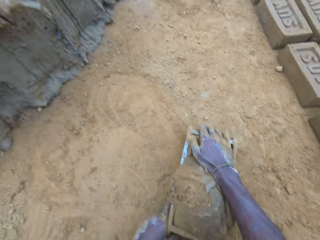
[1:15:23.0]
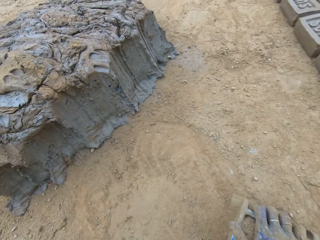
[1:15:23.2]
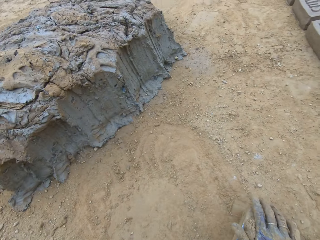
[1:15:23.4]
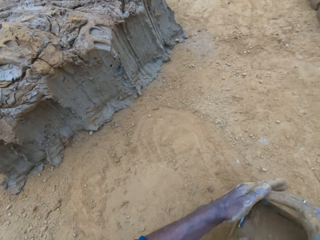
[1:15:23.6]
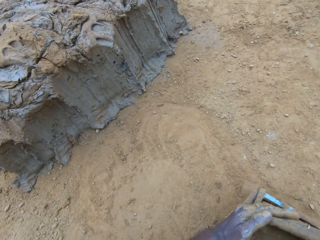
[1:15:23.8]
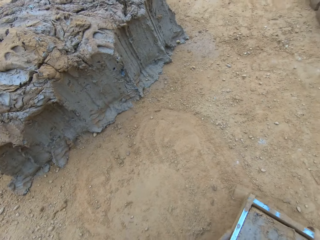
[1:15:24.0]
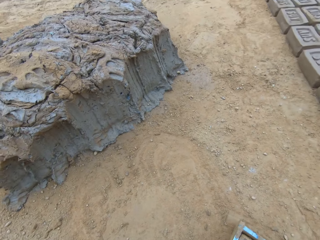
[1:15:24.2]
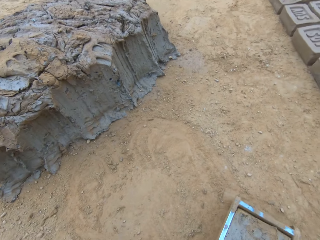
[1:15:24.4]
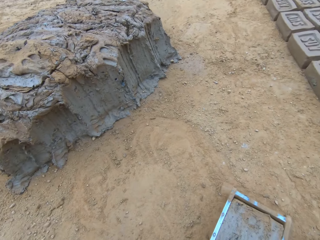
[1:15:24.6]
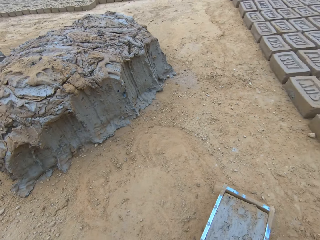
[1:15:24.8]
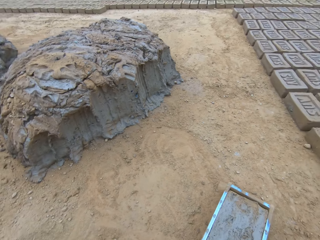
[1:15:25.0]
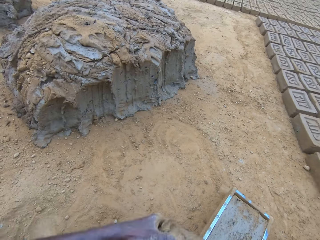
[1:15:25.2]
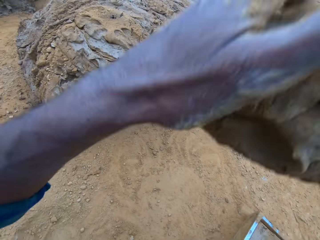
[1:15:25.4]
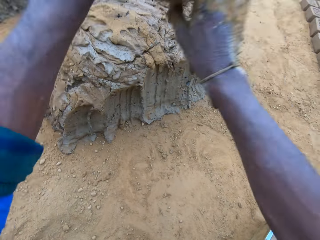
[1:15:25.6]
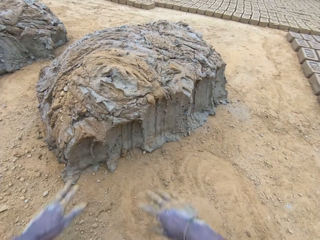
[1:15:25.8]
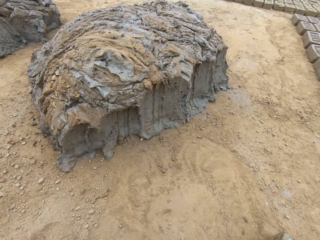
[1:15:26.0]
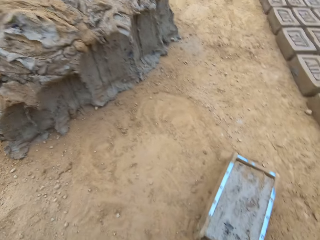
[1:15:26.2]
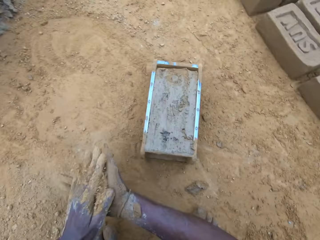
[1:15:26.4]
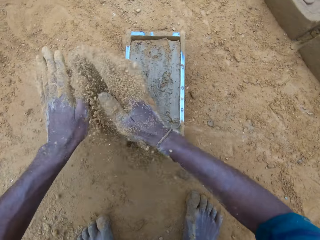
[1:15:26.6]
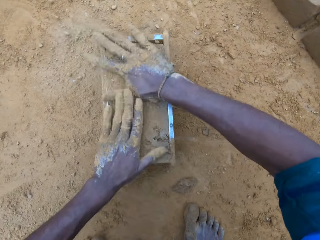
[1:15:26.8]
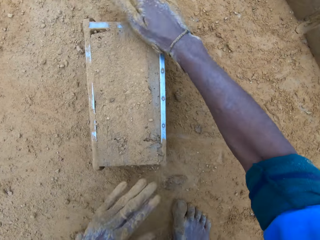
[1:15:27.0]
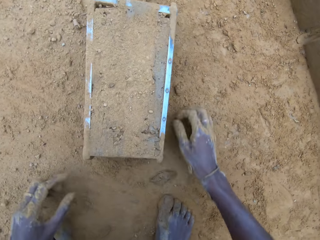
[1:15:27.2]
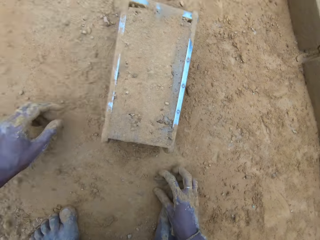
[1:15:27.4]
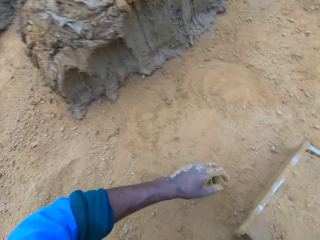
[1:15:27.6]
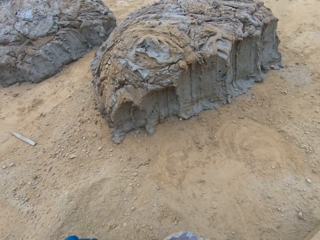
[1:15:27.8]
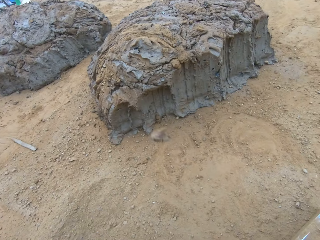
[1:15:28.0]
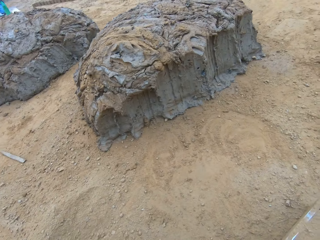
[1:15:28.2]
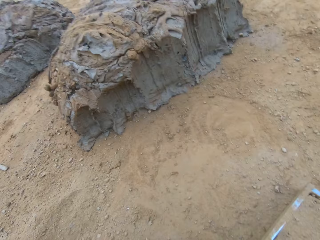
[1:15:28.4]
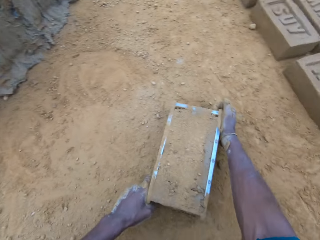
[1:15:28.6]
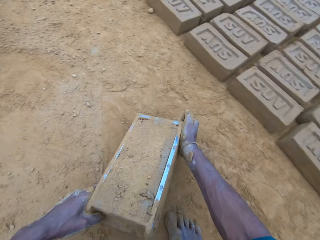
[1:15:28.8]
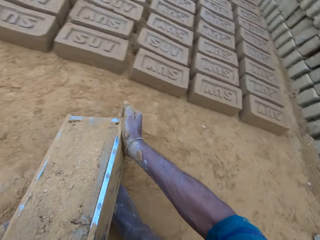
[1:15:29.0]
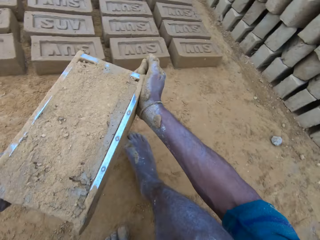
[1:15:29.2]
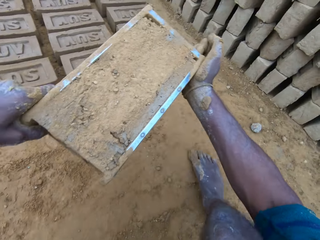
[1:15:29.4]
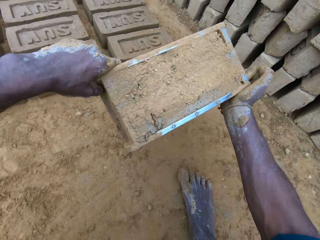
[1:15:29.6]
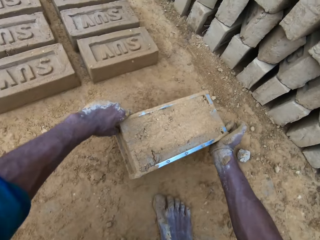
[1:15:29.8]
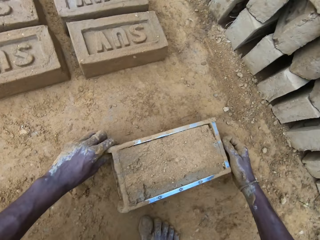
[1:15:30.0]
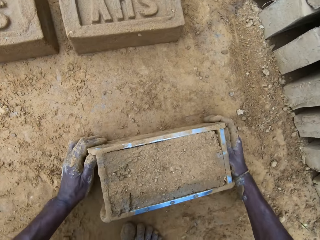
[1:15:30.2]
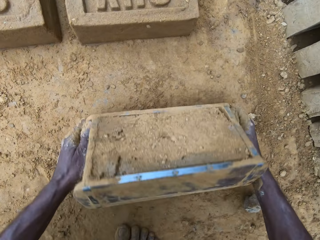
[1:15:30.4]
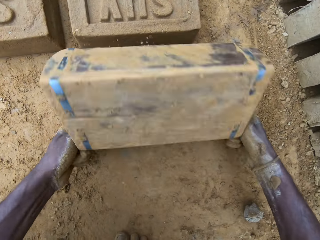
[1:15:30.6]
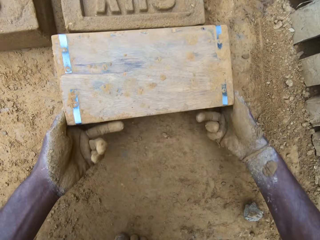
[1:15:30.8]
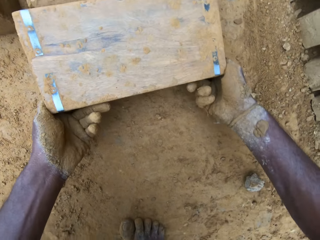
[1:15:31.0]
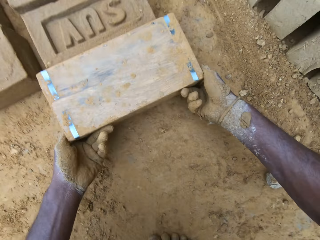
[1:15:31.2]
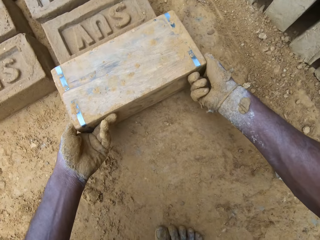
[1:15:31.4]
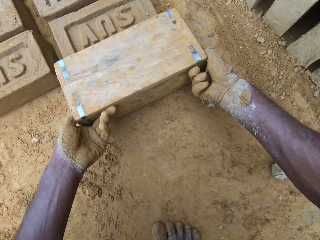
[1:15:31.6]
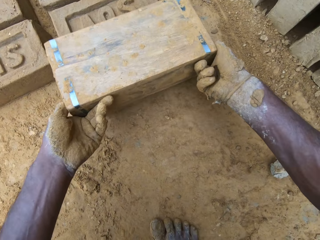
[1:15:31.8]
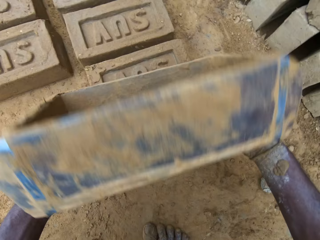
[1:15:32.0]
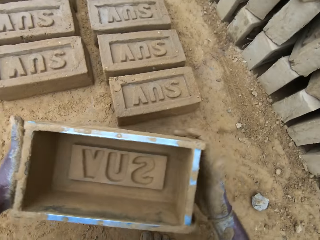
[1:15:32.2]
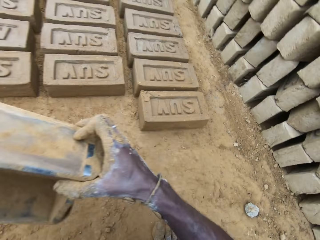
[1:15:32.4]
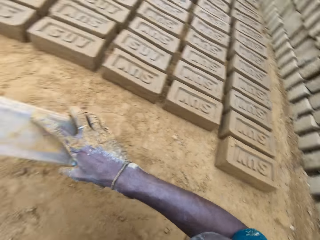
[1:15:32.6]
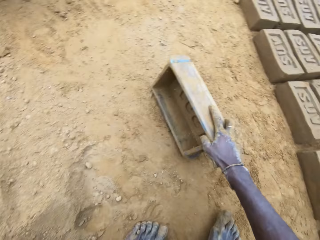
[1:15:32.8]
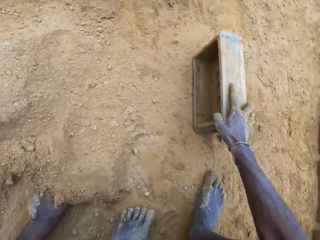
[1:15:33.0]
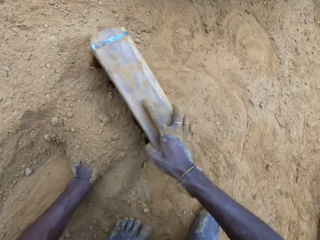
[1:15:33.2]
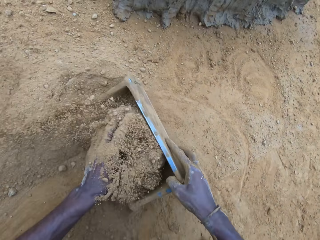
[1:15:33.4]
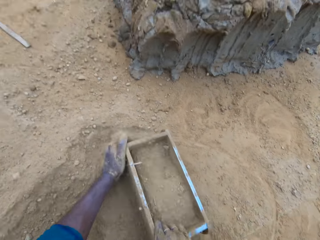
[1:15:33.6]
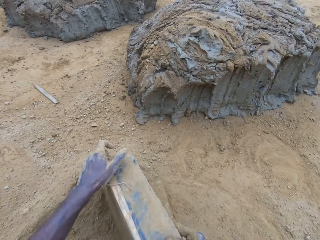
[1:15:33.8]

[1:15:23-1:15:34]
The camera wearer levels up the brick mold with the clay mix with his hands. He presses the clay against the brick mold. He removes the excess clay. He carries the clay mix from the ground. He drops the clay mix in his hands on the clay mix on the ground. He pours sand on the clay mix in the brick mold. He picks up the clay mix from the ground. He throws the clay mix or stone. He moves the brick mold on the ground. He lifts the brick mold. He puts down the brick mold. He removes the brick mold from the molded brick. He turns the brick mold upside down. He drops the brick mold on the ground. He lifts the brick mold. He pours sand into the brick mold. He scoops sand with the brick mold.

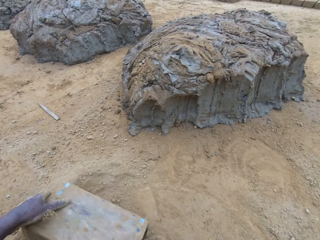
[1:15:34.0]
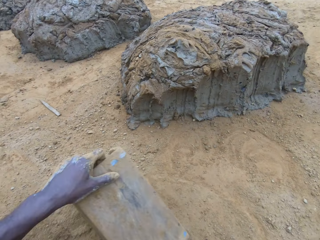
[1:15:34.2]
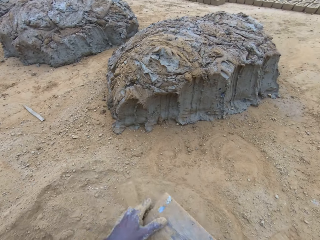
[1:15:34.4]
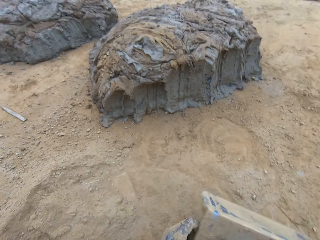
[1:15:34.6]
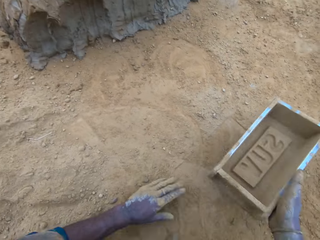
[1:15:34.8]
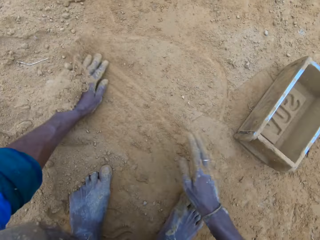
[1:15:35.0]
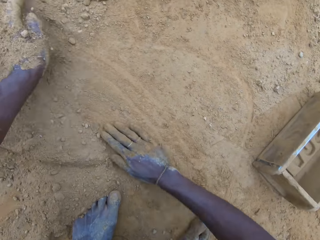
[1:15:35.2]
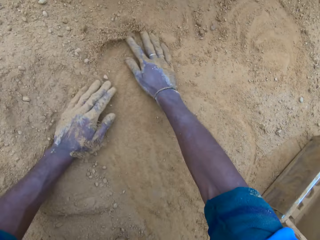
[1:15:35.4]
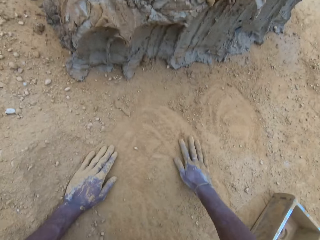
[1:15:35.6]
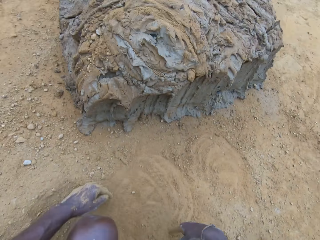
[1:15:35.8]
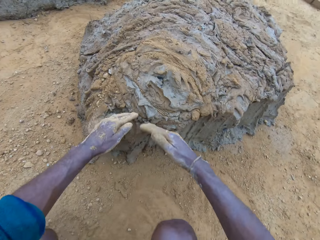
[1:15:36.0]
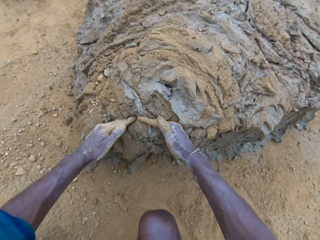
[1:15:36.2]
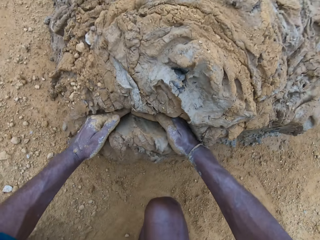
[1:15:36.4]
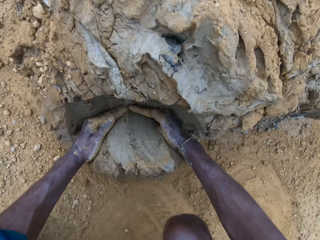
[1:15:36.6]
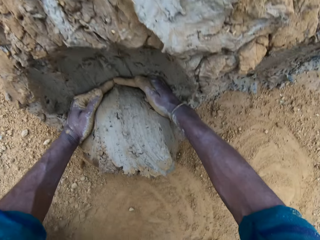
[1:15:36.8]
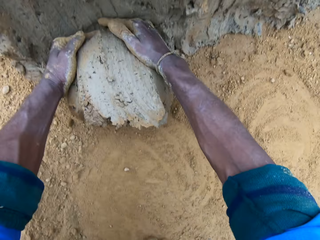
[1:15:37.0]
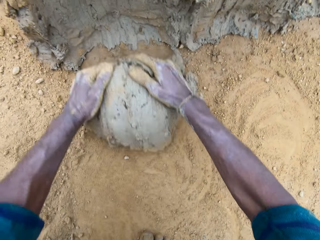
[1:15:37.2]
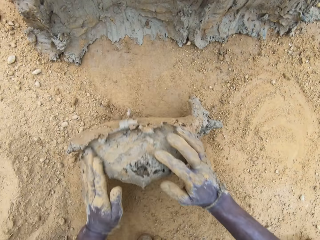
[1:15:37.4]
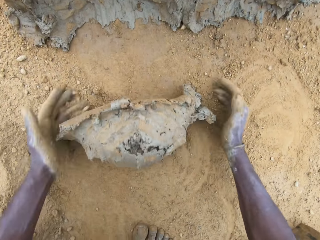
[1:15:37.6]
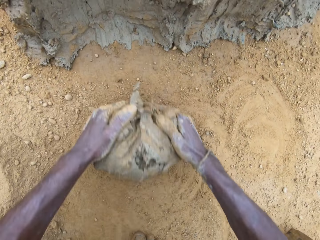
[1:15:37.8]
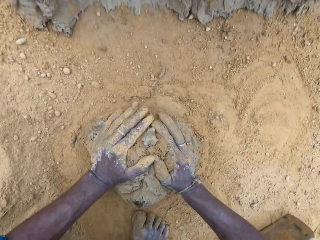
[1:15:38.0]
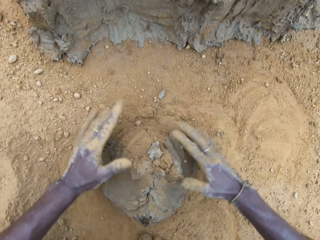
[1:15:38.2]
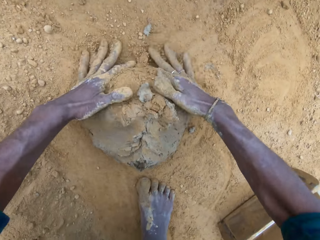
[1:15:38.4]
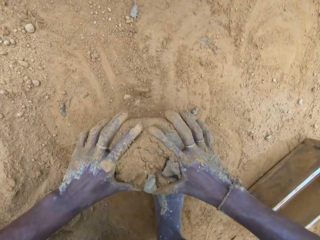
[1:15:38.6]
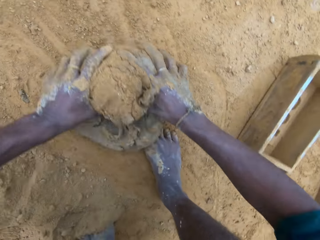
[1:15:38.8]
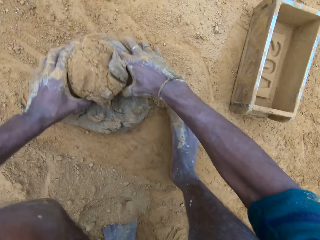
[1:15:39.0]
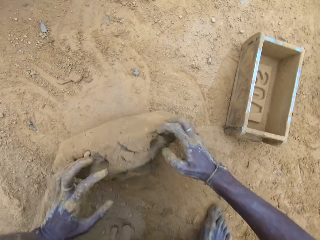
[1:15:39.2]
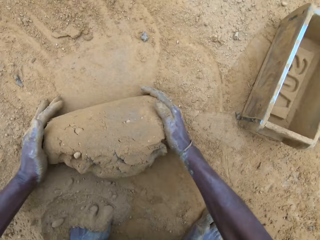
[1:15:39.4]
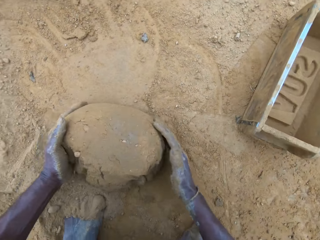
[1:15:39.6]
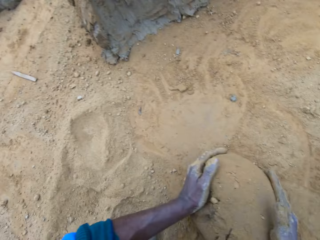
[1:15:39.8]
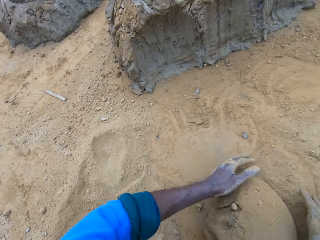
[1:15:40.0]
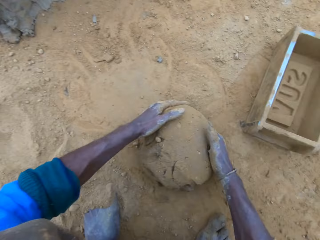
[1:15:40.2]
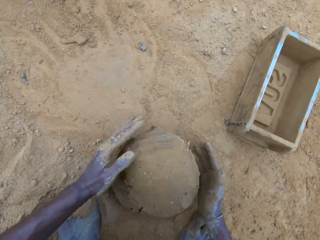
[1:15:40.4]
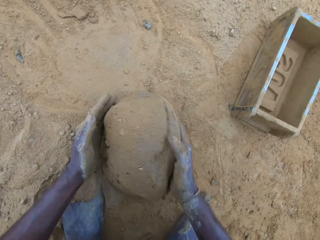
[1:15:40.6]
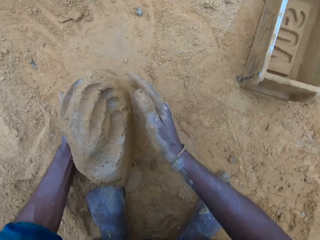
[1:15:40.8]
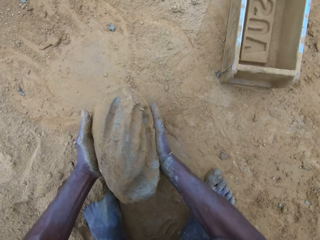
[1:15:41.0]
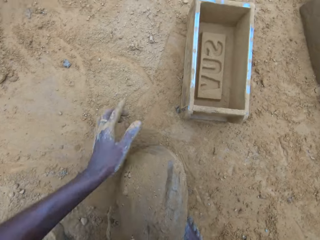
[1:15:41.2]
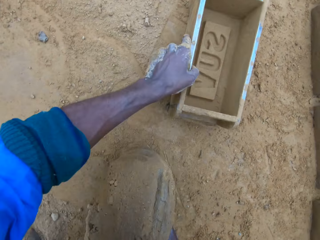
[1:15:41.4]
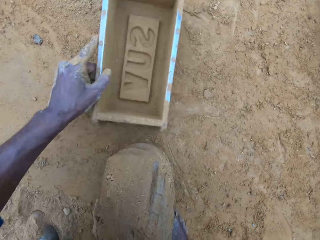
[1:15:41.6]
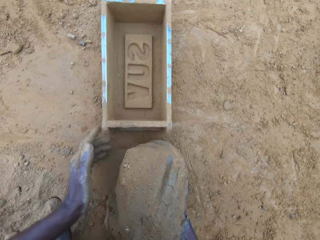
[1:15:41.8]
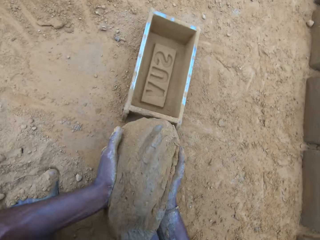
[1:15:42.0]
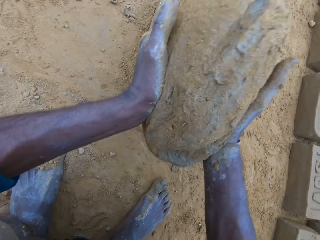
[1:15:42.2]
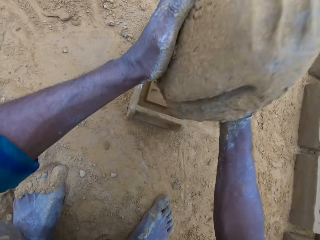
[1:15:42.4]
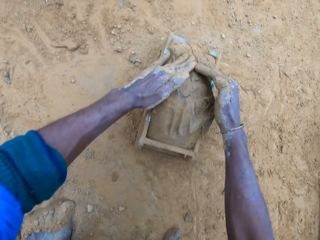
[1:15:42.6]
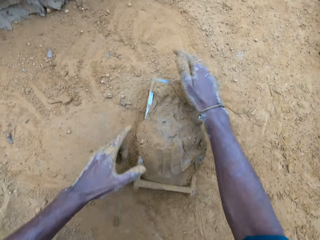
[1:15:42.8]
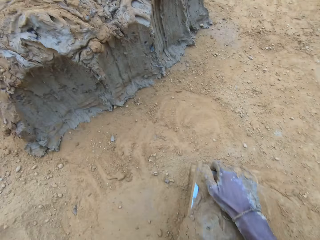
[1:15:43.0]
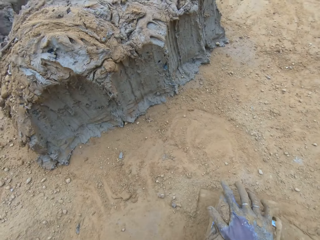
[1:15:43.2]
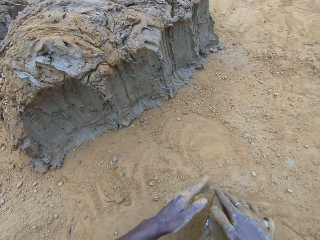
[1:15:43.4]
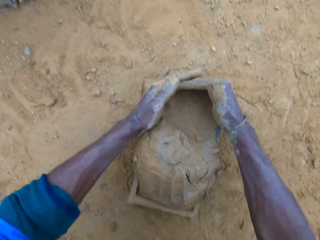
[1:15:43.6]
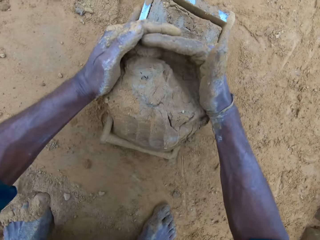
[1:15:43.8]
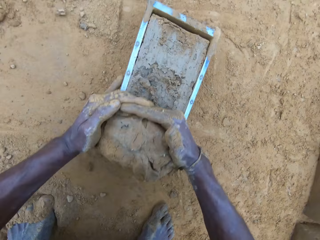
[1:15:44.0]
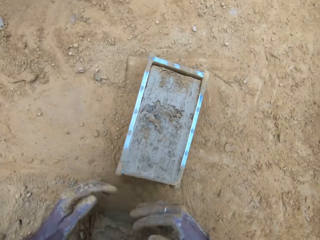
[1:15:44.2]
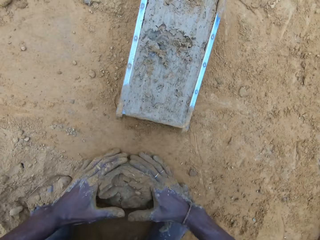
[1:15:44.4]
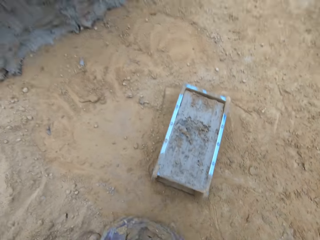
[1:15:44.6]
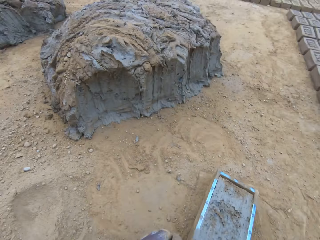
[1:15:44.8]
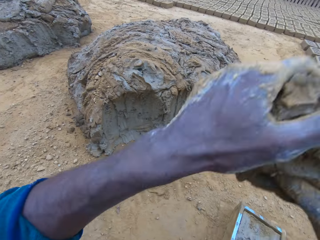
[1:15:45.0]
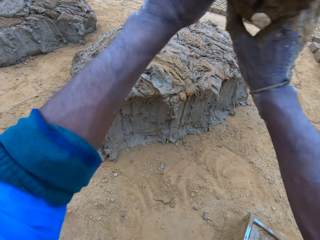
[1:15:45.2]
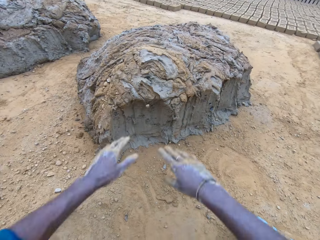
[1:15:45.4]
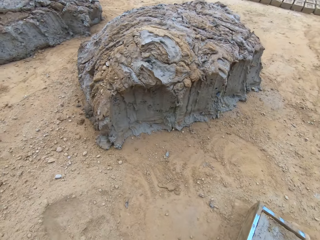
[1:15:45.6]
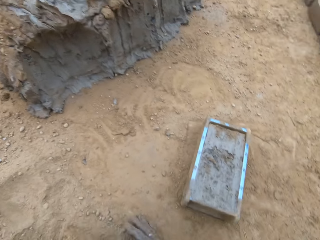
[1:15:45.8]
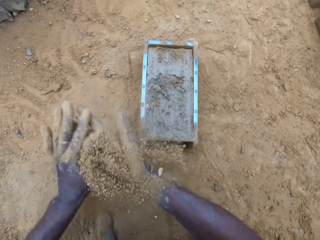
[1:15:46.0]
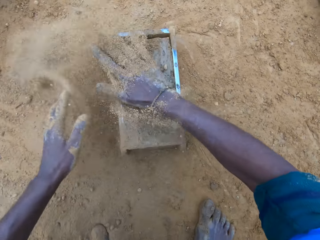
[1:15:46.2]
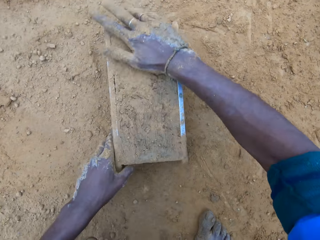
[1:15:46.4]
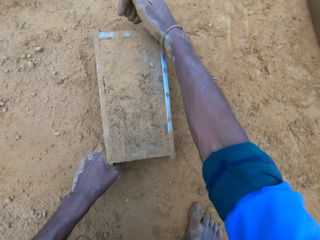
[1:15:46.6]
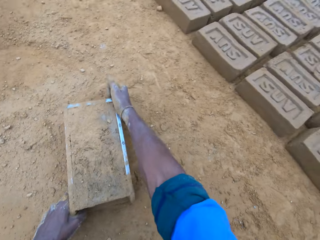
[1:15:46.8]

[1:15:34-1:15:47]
The camera wearer pours out sand from the brick mold. He turns the brick mold upside down. He drops the brick mold on the ground. He swipes his hands on the ground. He takes out part of the clay mix on the ground. He rolls the clay mix on the ground. He carries the clay mix from the ground. He moves the brick mold on the ground. He drops the clay mix in the brick mold. He levels up the brick mold with the clay mix with his hands. He presses the clay against the brick mold. He removes the excess clay. He carries the clay mix from the ground. He drops the clay mix in his hands on the clay mix on the ground. He pours sand on the clay mix in the brick mold.
